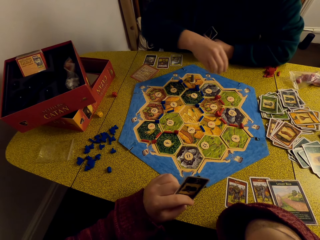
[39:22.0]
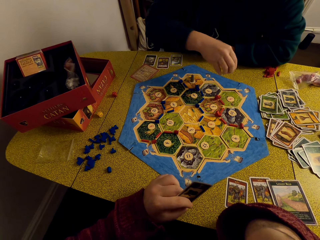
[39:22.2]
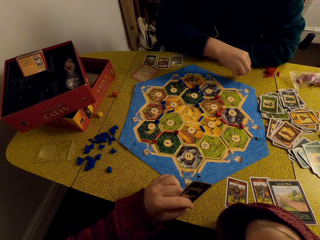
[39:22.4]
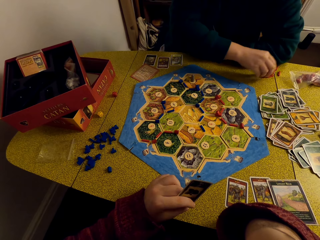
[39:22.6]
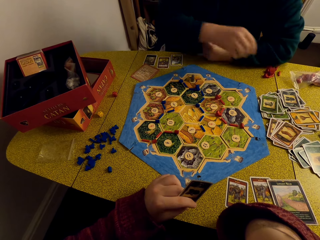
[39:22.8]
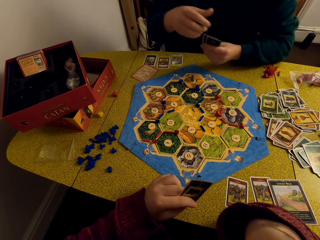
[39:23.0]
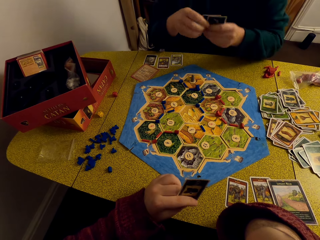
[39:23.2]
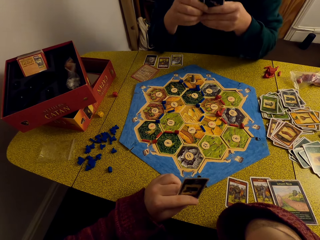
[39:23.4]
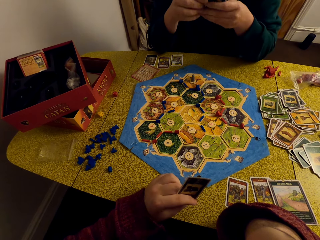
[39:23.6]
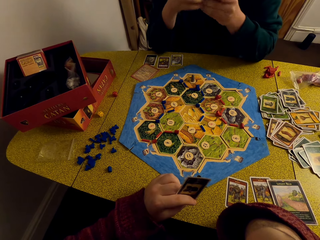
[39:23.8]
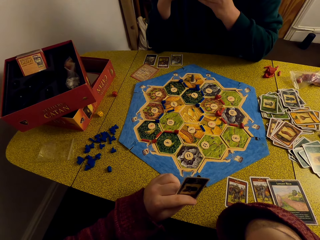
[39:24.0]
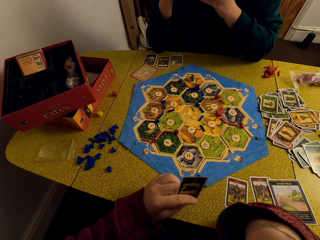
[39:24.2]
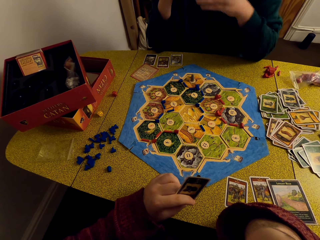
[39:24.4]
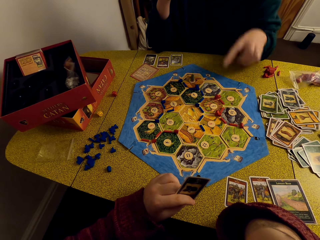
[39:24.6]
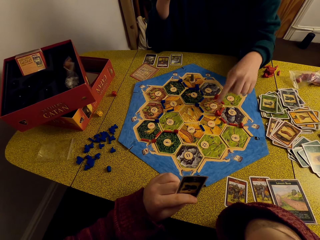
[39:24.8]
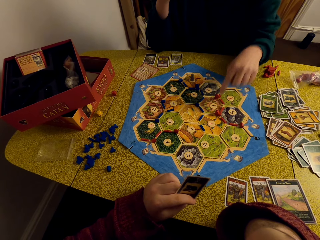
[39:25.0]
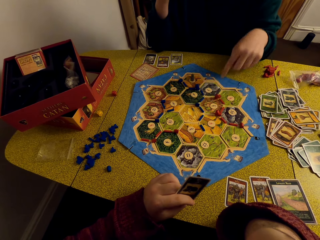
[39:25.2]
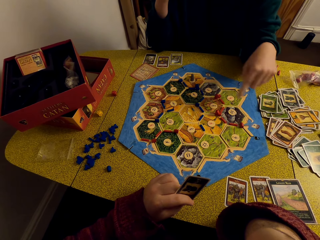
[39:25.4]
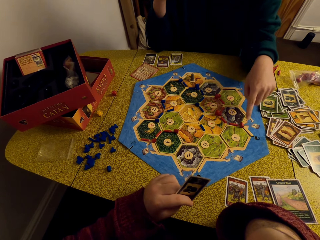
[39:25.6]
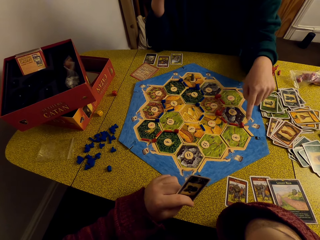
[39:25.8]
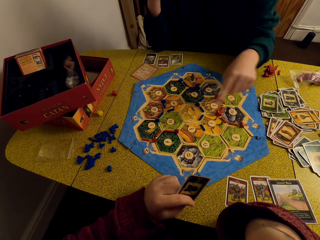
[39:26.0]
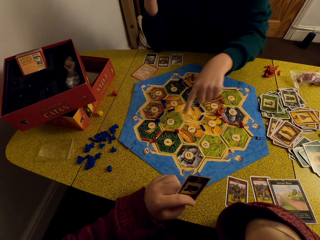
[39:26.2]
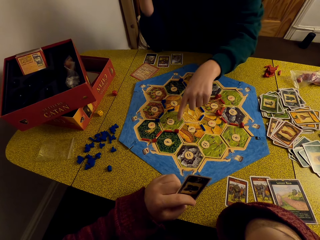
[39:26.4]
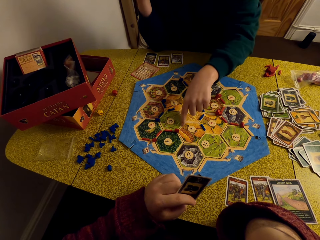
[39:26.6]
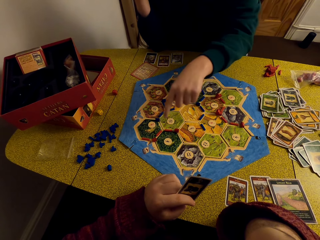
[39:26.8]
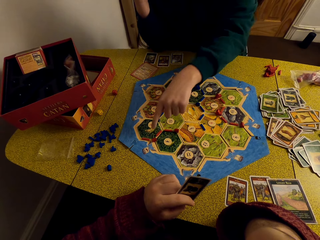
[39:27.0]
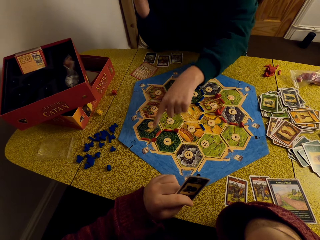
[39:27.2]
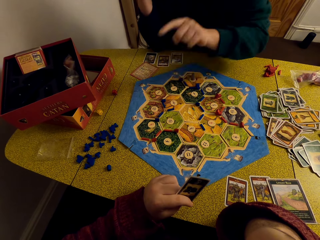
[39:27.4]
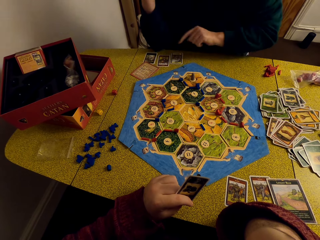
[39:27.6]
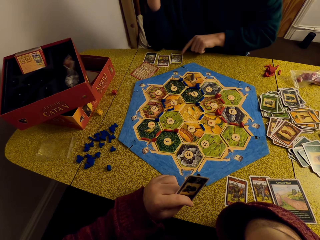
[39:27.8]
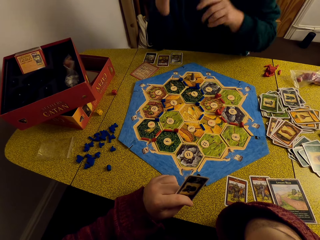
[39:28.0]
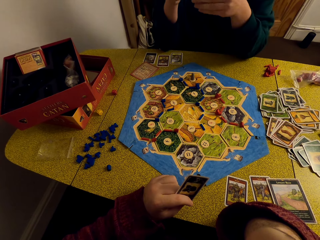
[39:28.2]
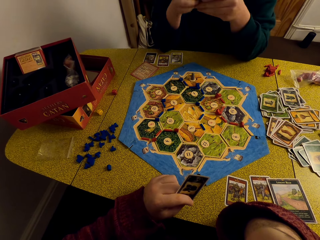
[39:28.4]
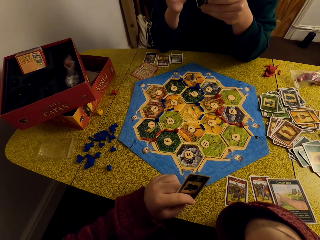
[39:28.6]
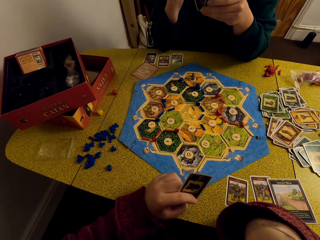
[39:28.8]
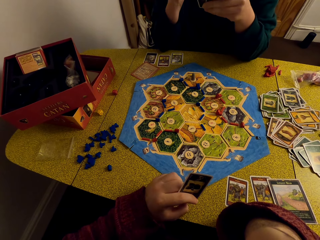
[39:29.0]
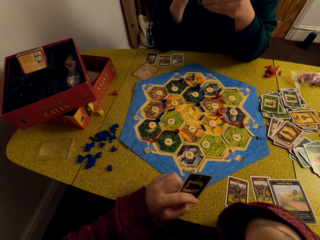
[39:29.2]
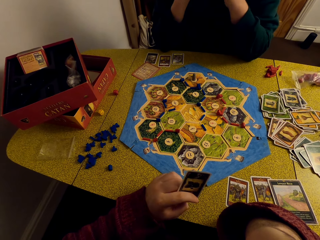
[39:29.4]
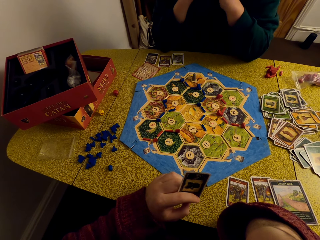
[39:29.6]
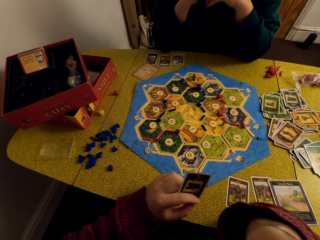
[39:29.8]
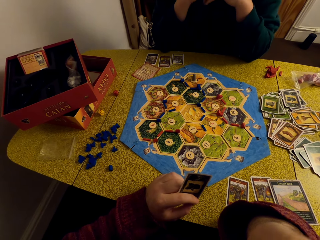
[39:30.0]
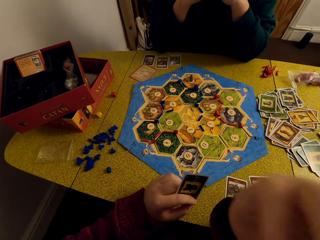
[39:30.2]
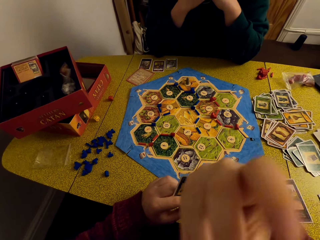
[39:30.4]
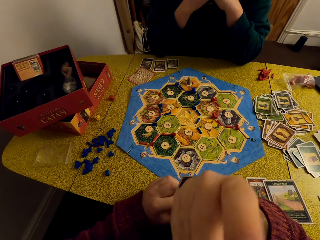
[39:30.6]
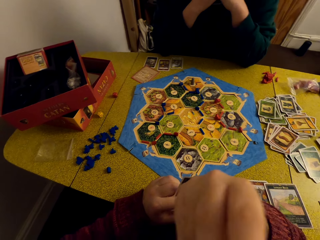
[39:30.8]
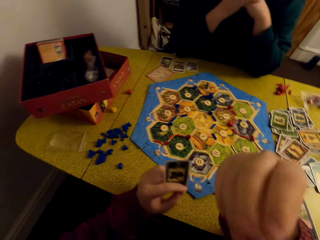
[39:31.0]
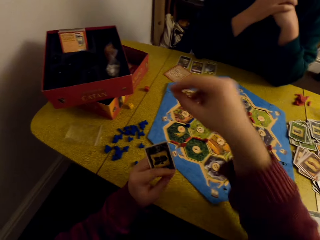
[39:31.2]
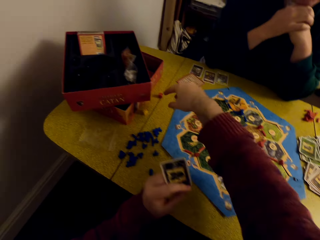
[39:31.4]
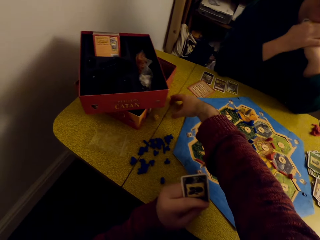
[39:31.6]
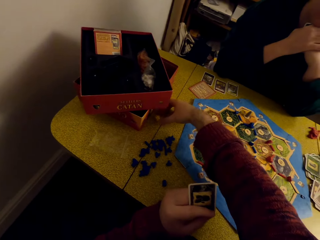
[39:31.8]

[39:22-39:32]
A woman throws a robber on the table. She points at the hex tiles. She looks at the cards. The camera wearer rubs his hand.

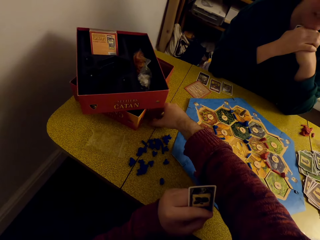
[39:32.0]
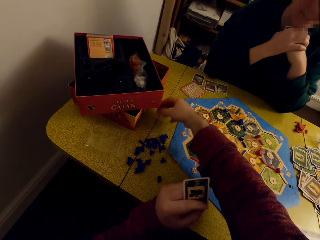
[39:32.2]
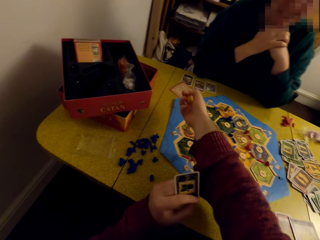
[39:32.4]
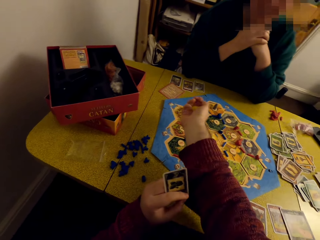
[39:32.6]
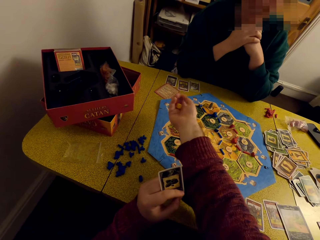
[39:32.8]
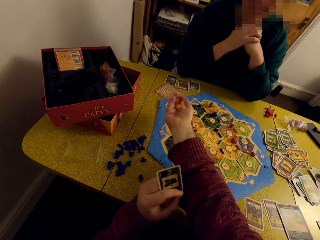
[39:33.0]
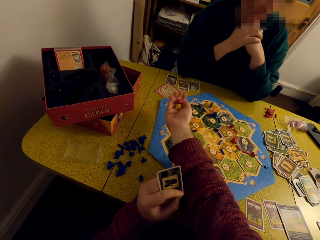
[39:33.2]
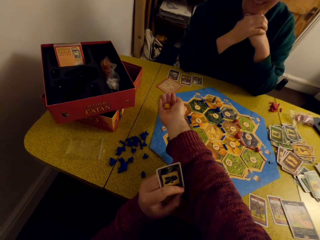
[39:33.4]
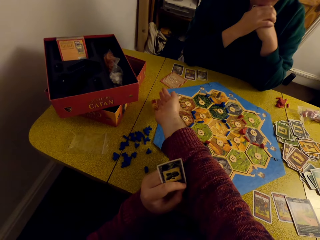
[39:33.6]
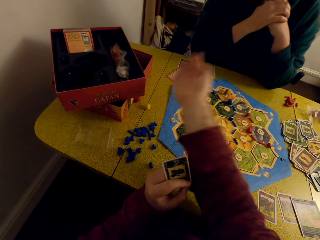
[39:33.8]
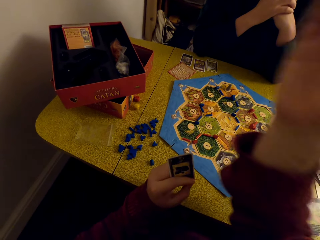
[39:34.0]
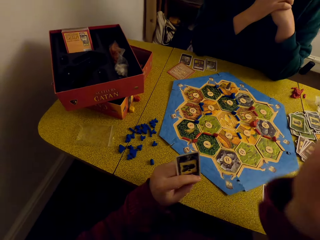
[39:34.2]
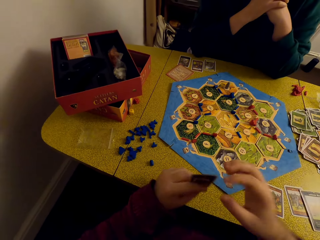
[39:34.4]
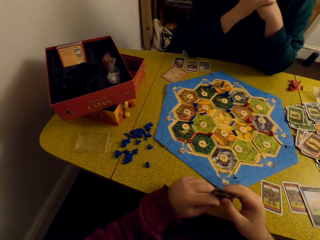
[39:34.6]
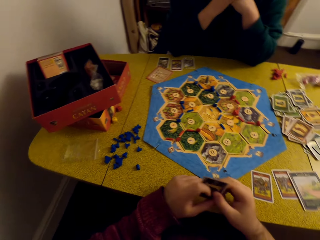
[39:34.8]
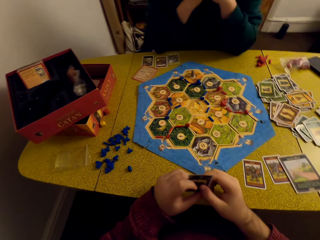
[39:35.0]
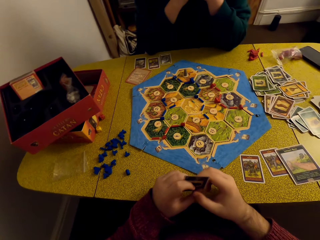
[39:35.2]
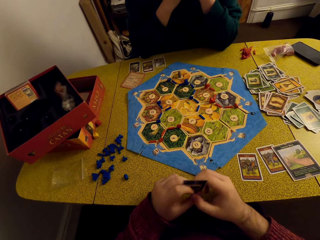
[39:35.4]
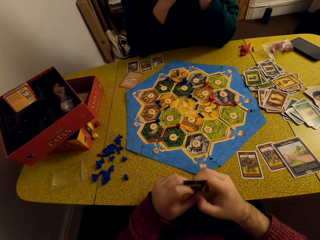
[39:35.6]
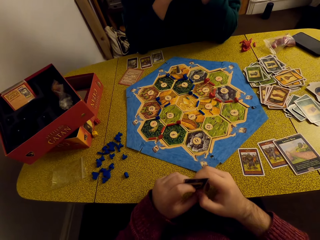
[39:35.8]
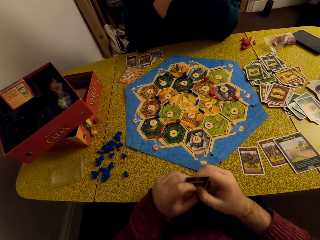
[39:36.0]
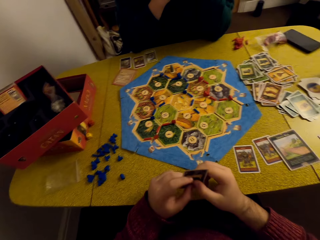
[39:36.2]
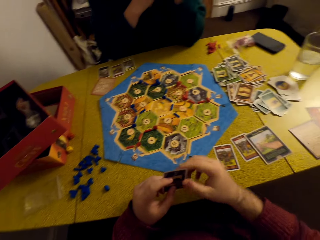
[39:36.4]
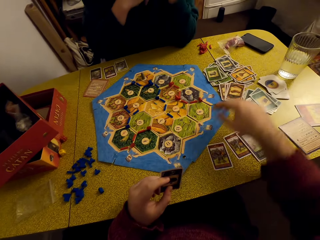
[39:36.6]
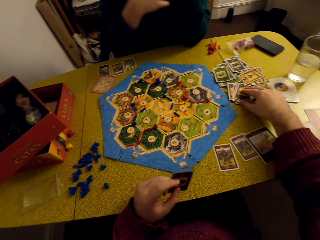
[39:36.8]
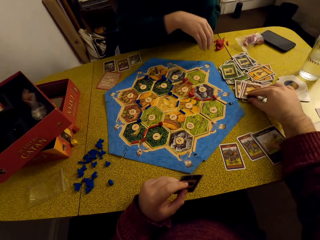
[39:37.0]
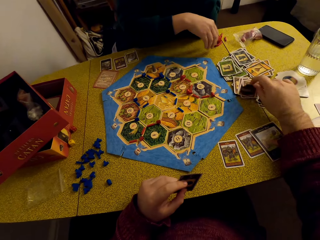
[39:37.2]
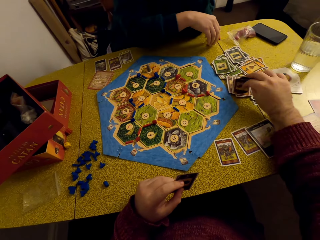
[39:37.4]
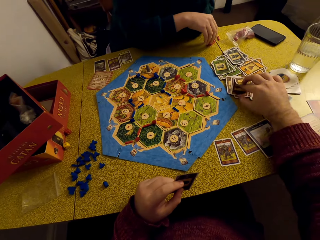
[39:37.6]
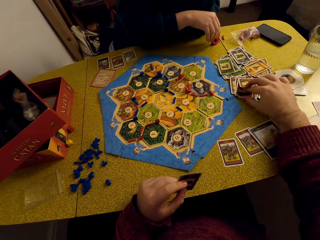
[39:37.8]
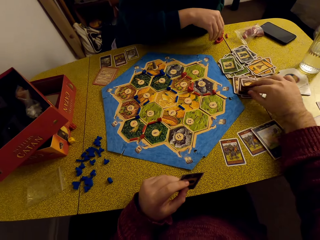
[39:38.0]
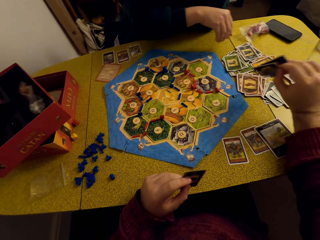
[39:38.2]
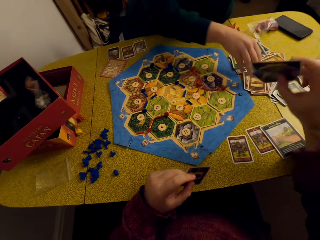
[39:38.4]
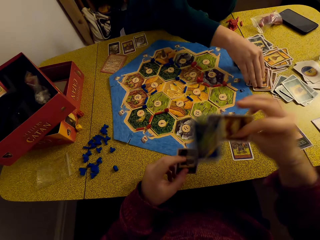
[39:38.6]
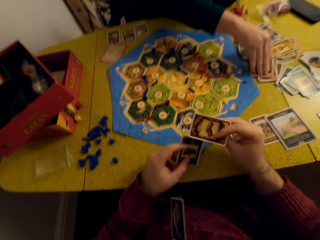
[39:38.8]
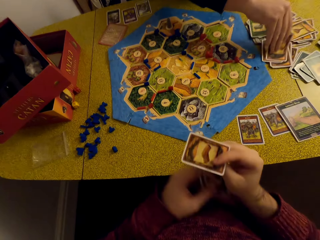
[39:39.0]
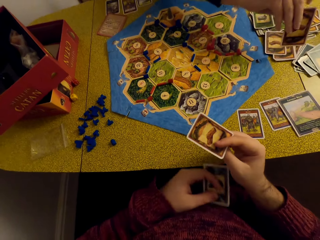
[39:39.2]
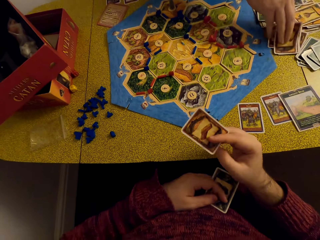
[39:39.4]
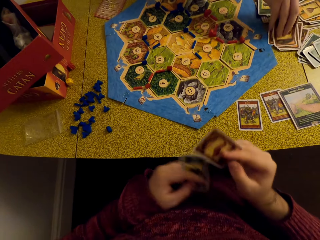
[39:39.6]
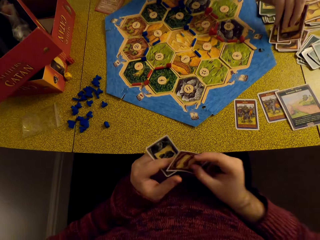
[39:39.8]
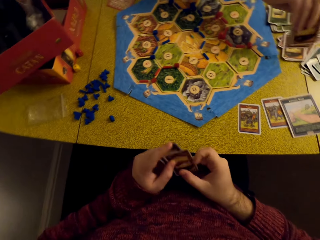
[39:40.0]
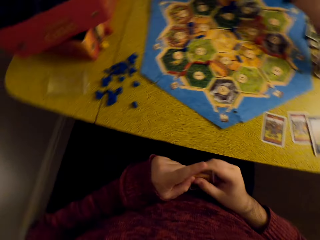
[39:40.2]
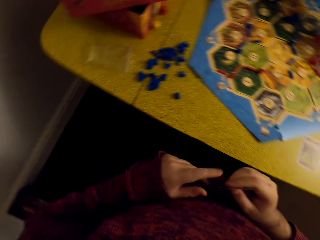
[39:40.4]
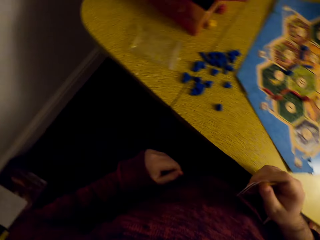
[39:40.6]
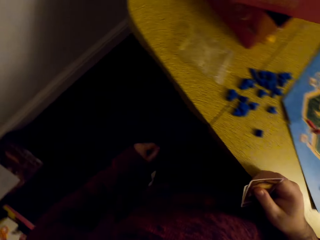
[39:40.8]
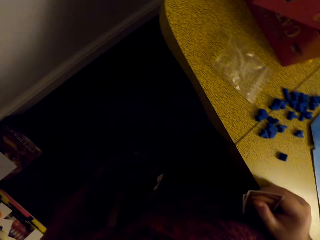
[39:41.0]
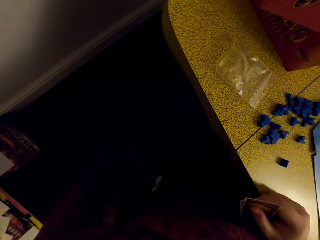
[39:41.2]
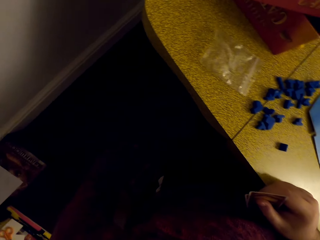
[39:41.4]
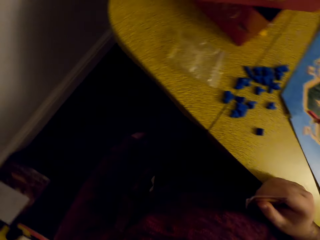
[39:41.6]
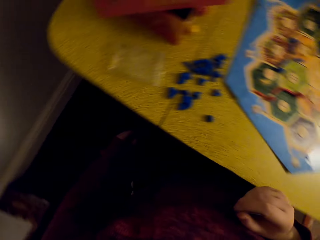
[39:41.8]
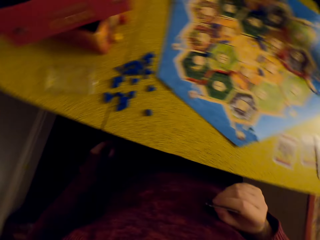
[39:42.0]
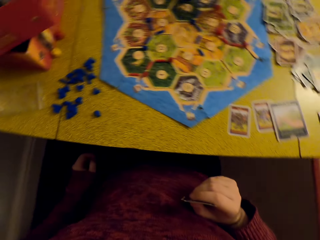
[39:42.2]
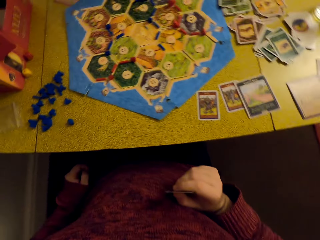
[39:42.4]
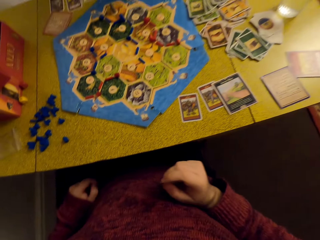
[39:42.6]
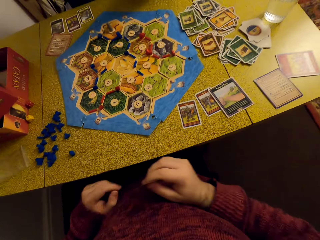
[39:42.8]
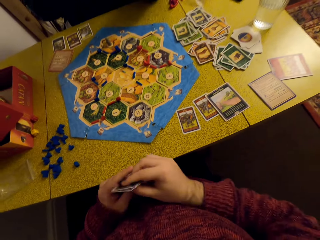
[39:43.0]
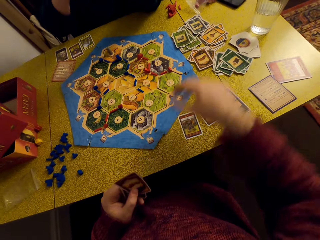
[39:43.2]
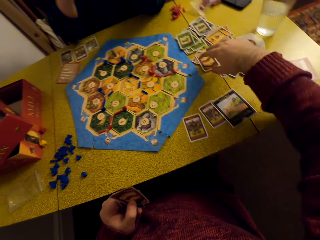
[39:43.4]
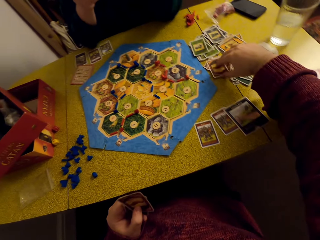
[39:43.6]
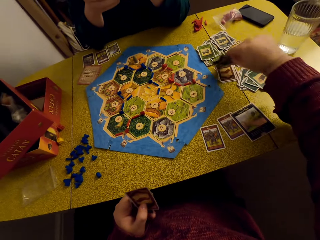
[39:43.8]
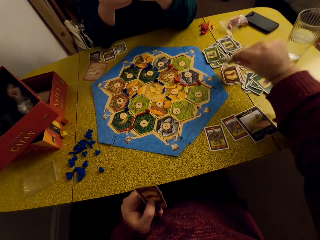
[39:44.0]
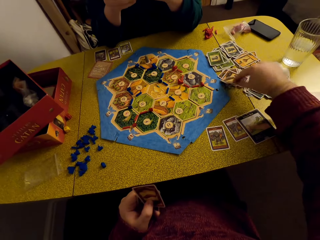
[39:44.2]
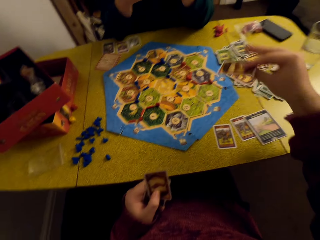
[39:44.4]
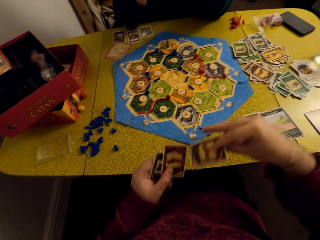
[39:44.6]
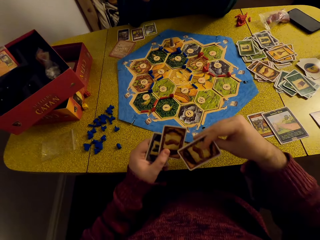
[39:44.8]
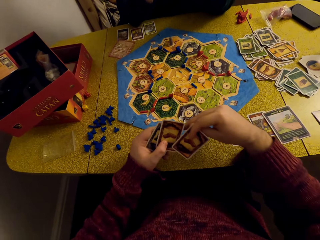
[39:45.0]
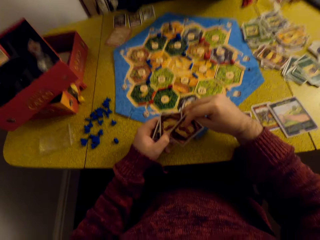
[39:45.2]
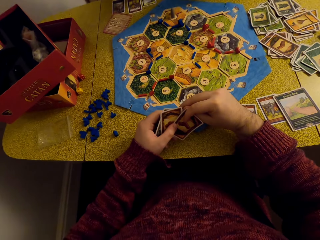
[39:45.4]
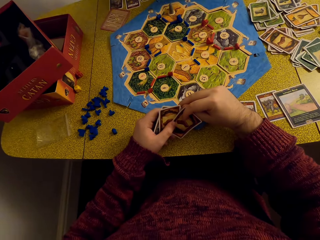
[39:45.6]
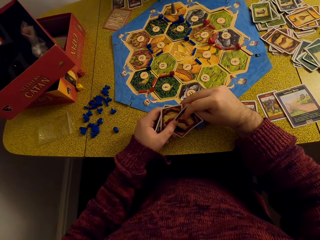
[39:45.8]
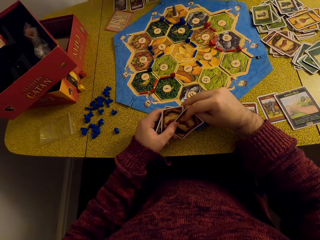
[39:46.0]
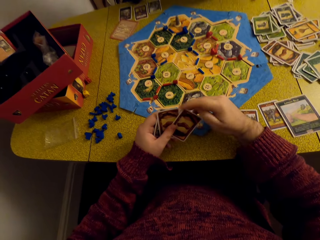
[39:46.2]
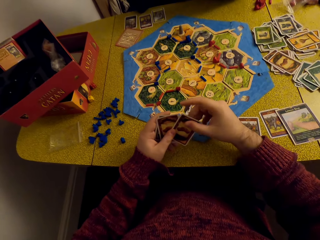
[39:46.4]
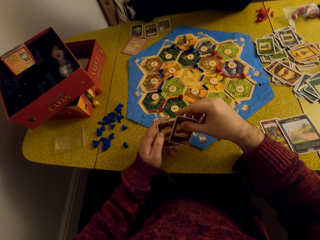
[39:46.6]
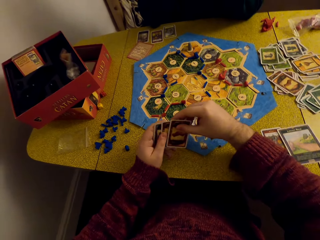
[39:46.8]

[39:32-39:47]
The camera wearer takes the dice from the table. They roll the dice. They look at the card. They pick a card from the table. A person picks a card from the table. The camera wearer looks at the cards. They look around the table. They look at the floor. They pick a card from the table. They look at the cards.
